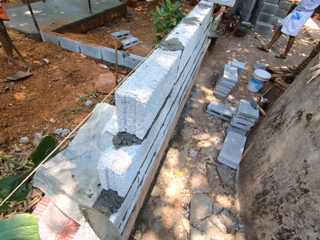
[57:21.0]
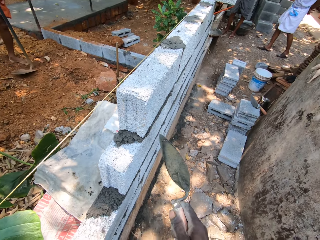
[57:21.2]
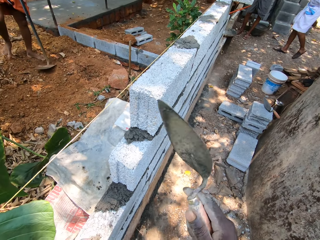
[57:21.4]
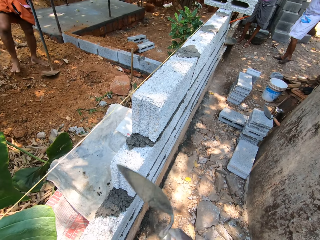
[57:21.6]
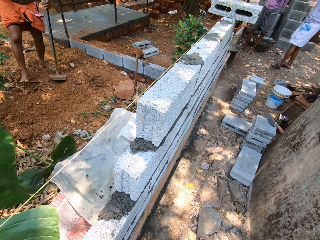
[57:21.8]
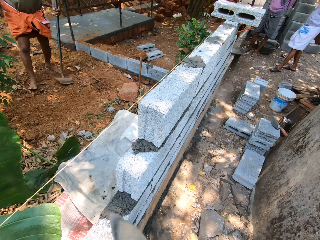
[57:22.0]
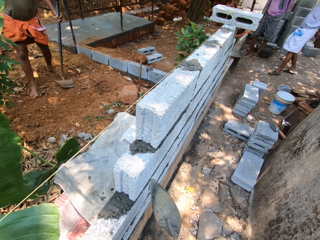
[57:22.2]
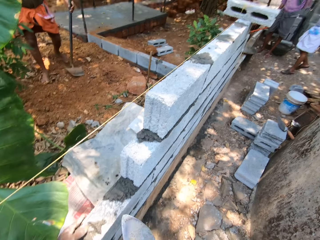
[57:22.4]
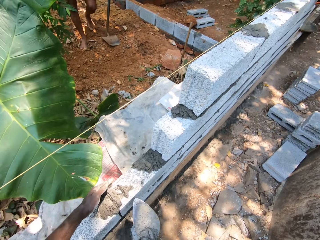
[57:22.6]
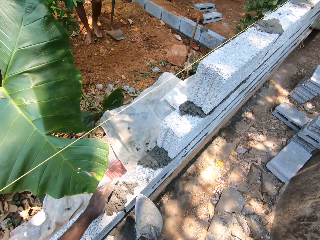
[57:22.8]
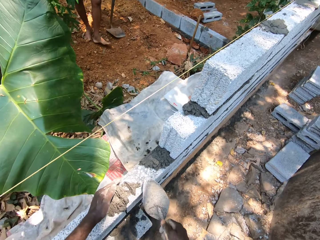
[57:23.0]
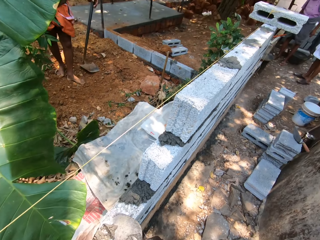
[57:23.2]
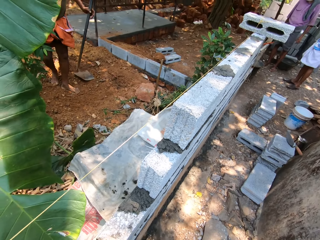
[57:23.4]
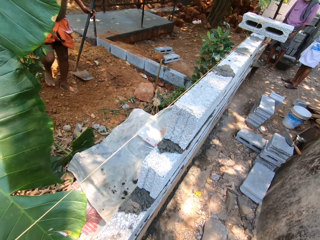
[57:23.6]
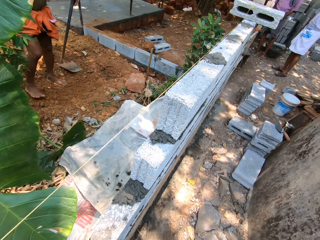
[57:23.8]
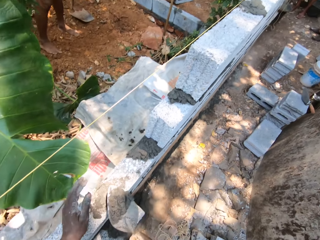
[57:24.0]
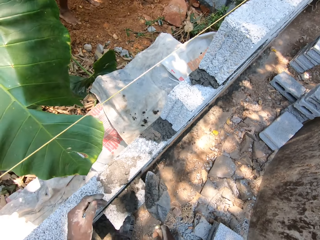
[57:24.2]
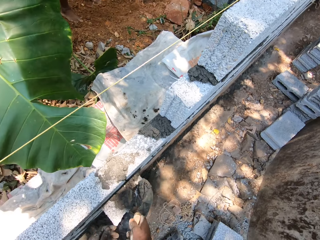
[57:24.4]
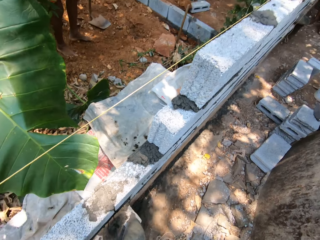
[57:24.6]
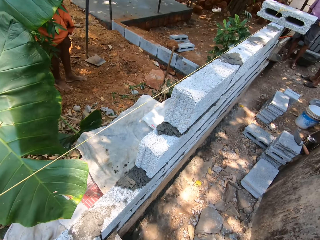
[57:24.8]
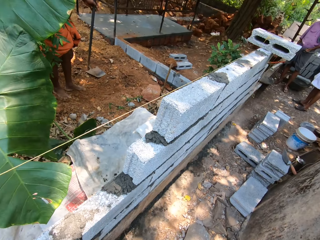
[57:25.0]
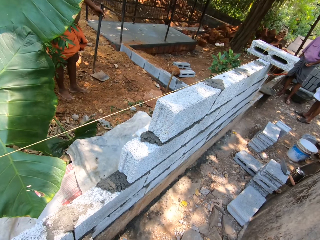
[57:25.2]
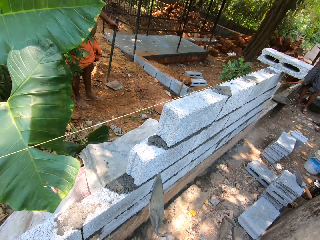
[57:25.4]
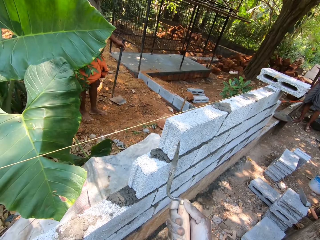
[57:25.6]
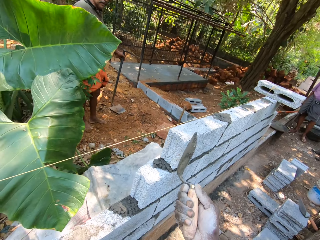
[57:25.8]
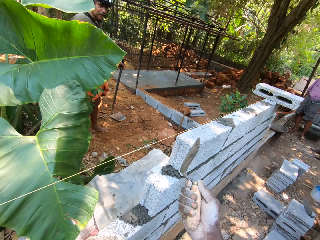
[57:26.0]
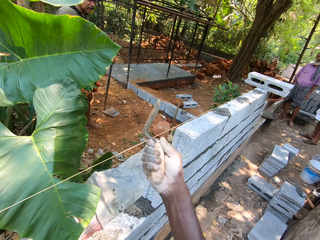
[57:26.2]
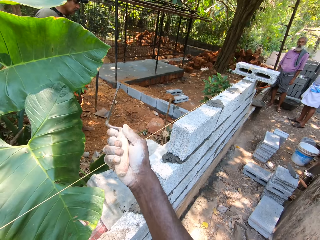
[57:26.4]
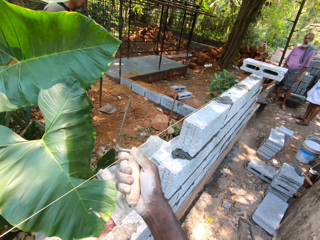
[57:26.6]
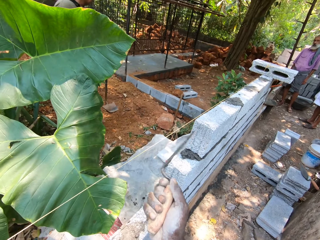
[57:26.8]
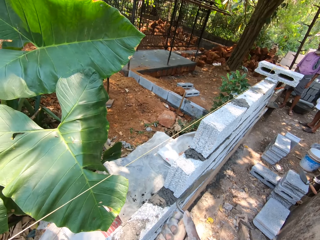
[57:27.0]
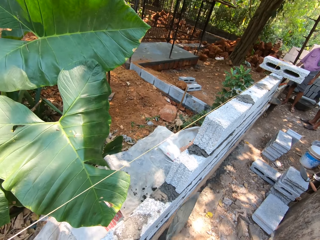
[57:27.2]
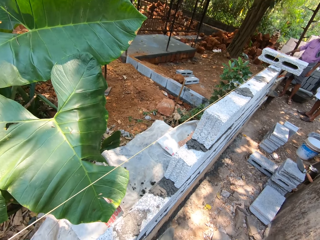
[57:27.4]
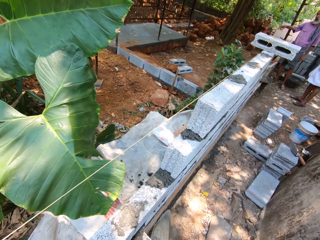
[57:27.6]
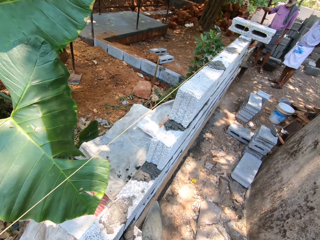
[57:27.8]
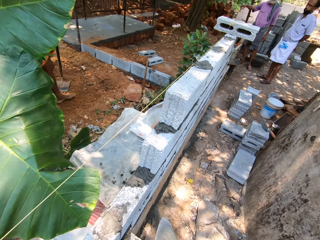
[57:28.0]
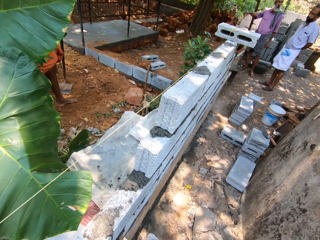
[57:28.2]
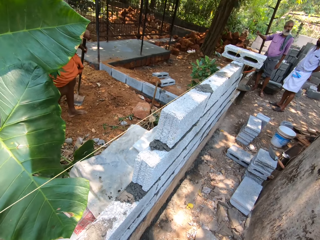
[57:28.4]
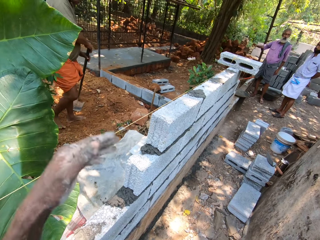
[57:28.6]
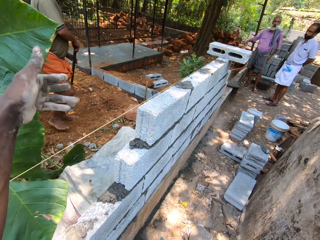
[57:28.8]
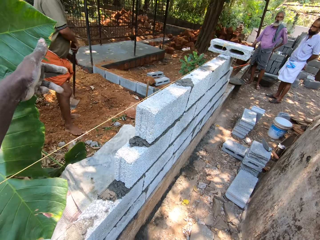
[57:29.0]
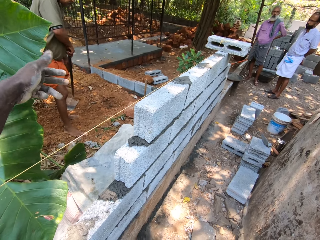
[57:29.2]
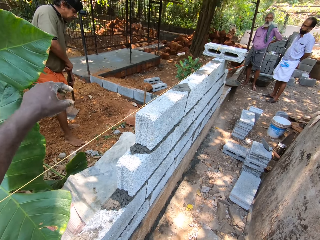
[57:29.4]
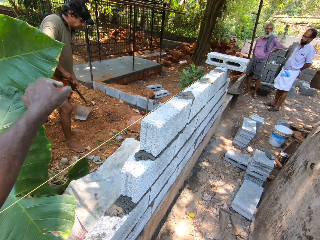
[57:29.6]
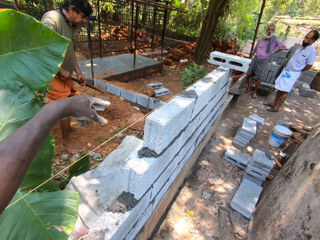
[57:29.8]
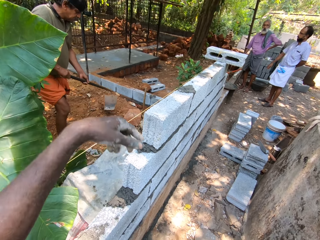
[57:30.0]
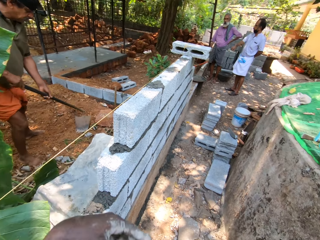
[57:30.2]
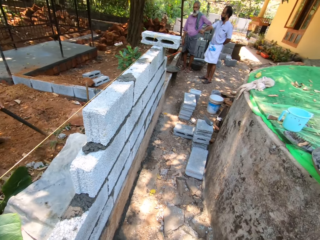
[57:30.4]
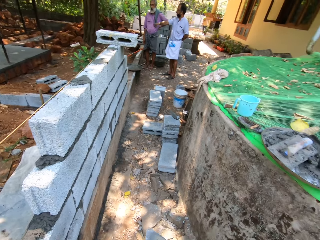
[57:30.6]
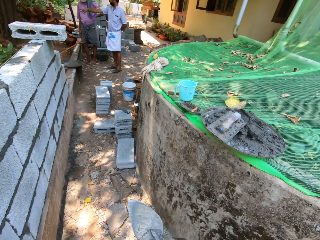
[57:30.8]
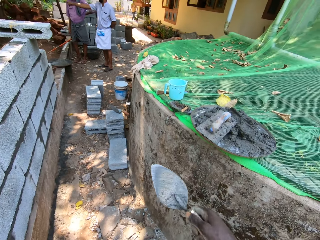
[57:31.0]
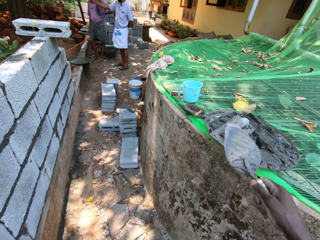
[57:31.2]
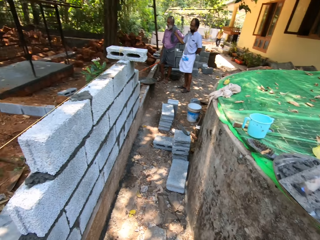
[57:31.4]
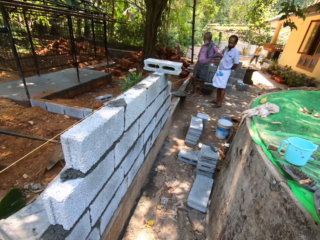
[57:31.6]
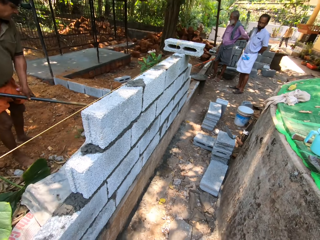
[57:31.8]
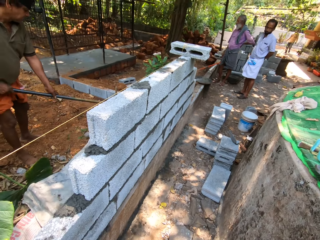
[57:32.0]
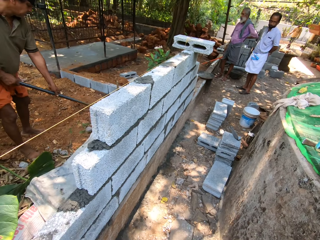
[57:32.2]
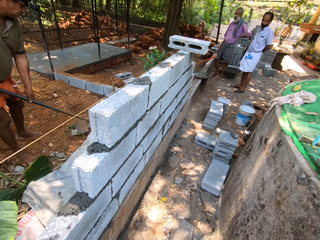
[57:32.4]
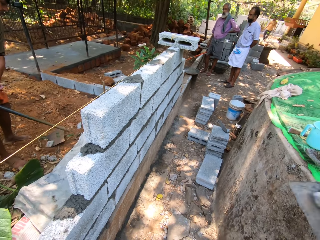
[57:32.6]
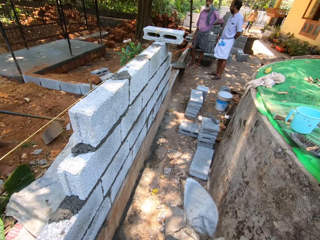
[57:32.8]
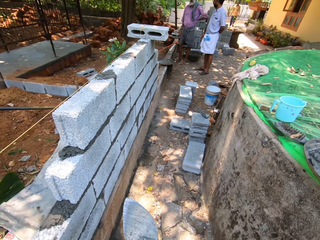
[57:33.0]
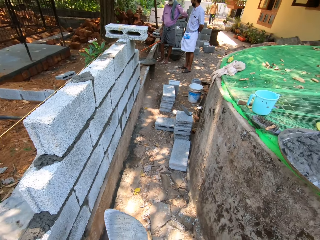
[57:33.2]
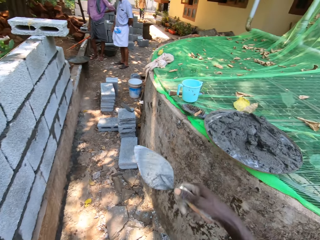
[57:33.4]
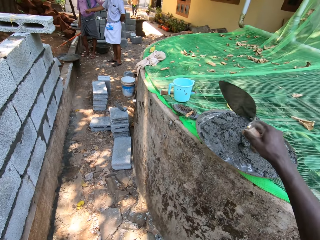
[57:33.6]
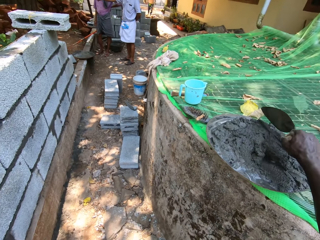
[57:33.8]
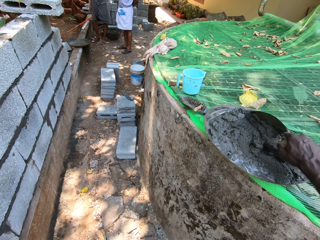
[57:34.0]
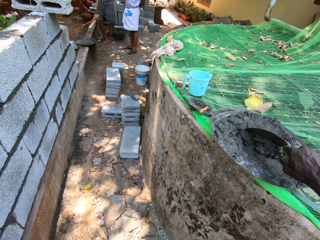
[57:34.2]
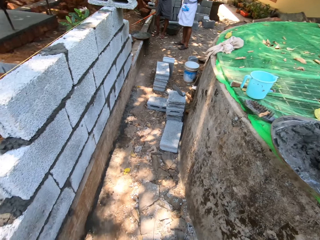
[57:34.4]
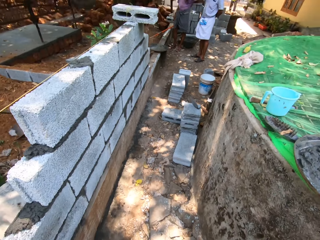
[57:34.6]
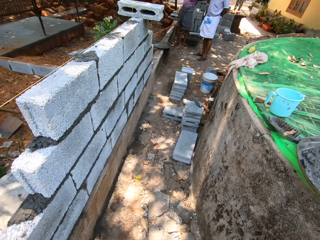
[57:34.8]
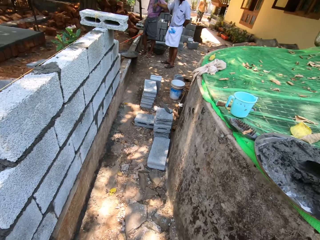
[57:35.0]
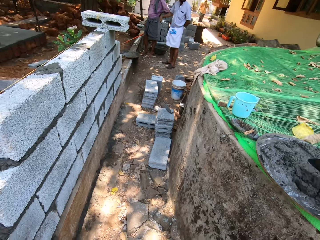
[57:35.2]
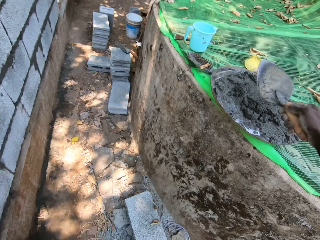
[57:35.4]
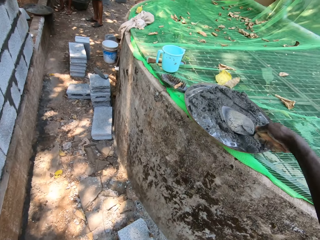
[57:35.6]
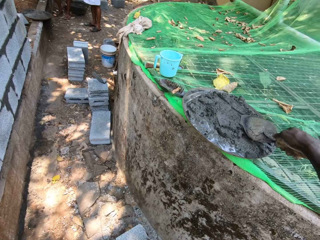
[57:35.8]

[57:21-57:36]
The camera wearer moves the trowel with the right hand. A person moves on the garden. The camera wearer looks up. He points at something with the brick trowel. He points at the person. The person prepares the garden with a shovel. The camera wearer turns around. He holds the brick trowel on the right hand. The person prepares the garden with the shovel. The camera wearer puts the brick trowel on the cement. He scoops cement from the head pan with the trowel in his right hand.

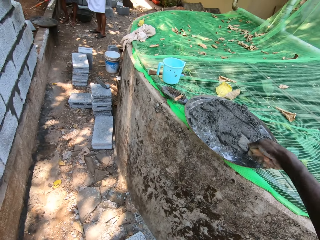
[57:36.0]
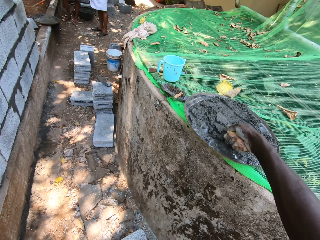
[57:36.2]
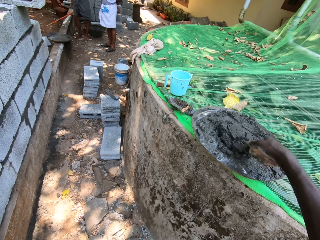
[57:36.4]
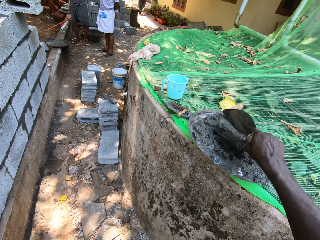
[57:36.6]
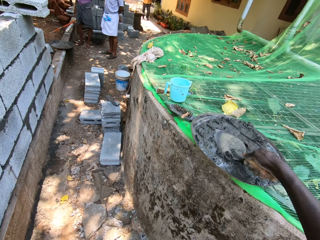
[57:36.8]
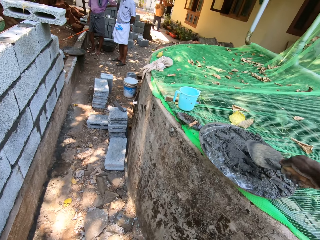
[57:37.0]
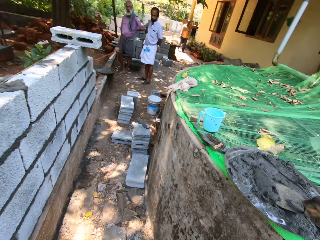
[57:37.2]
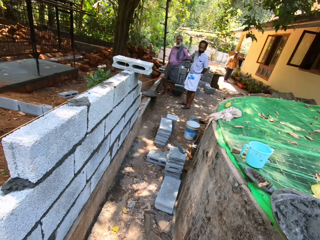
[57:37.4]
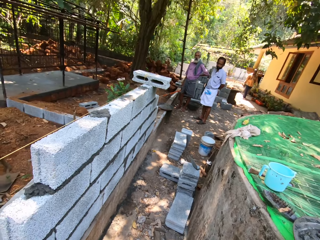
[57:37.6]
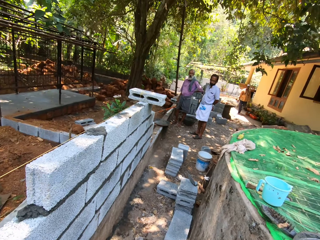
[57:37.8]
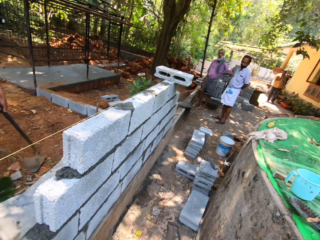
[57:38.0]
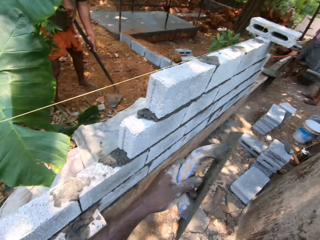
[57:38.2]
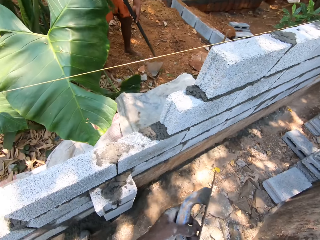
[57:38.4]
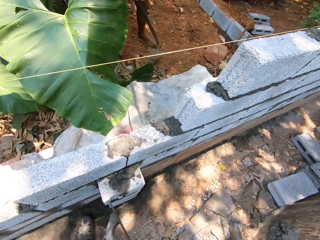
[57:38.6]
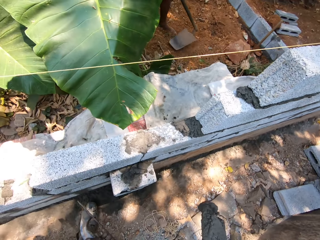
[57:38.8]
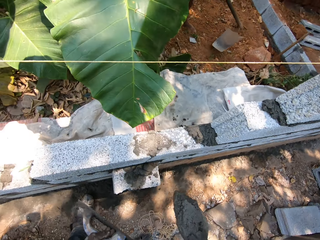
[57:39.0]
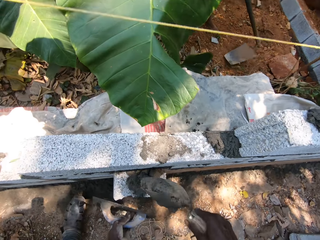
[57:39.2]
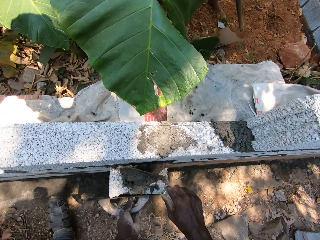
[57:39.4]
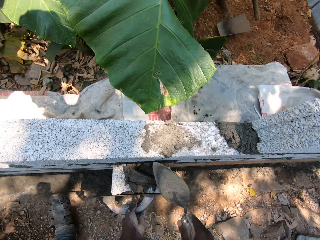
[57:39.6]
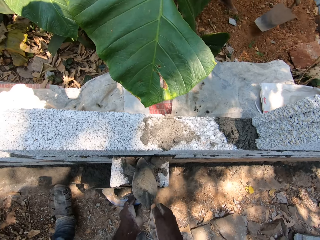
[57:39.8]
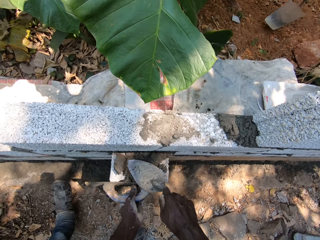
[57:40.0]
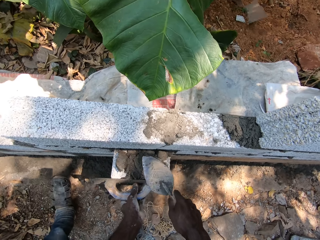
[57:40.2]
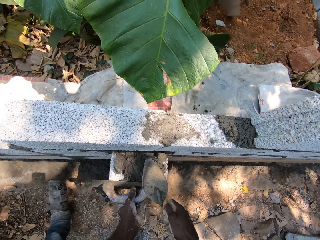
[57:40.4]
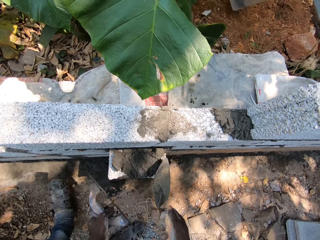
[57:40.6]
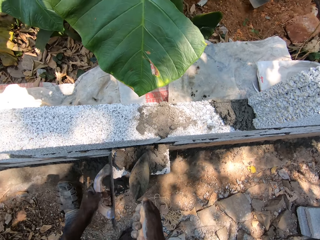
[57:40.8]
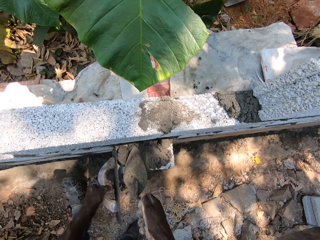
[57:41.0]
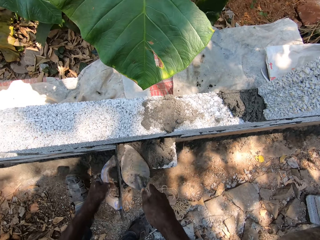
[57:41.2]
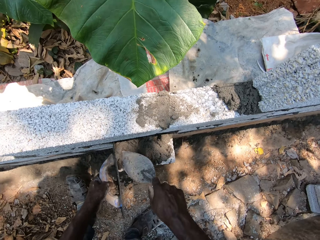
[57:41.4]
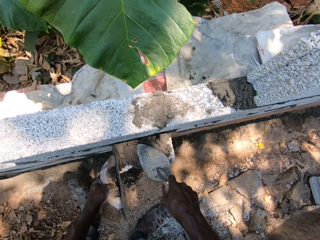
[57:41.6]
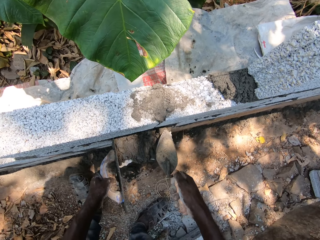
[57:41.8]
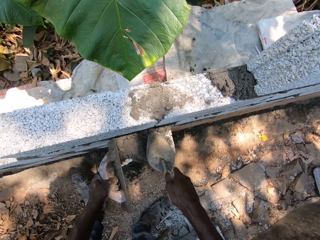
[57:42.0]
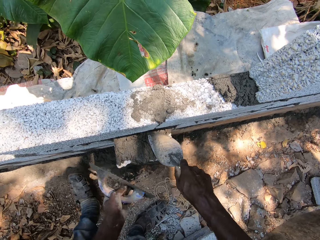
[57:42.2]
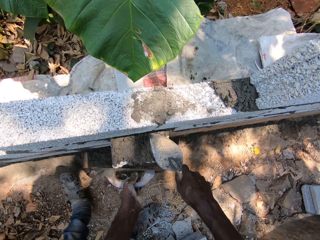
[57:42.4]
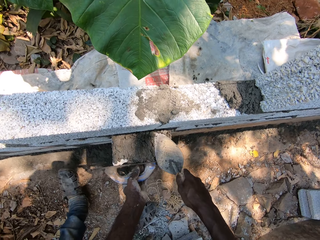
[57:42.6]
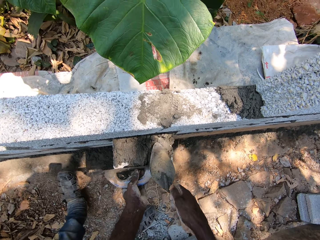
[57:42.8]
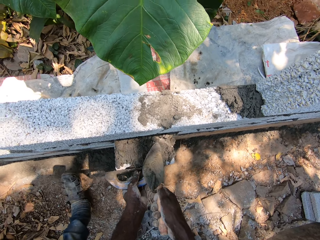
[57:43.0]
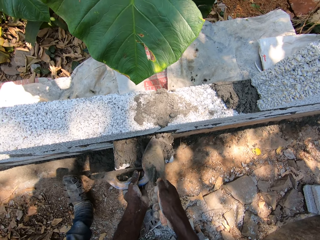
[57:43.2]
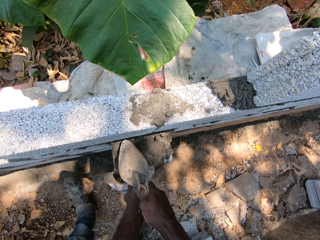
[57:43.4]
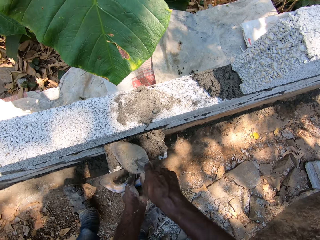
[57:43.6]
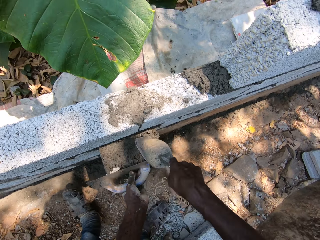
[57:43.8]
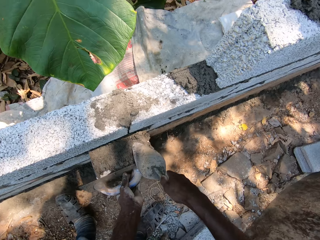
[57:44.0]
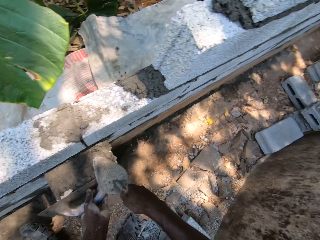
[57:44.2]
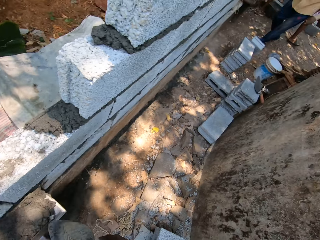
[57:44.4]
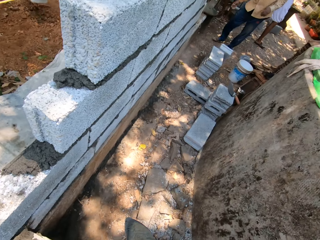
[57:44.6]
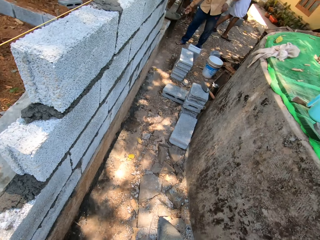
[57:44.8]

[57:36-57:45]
The camera wearer turns round. He puts cement on the brick. He plasters the top of the fence with the trowel in his right hand. He puts the bumper cutter on the brick with the left hand. He presses the metal float against the fence with his right hand. He spreads cement on the brick. He looks around.
